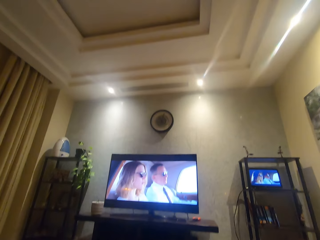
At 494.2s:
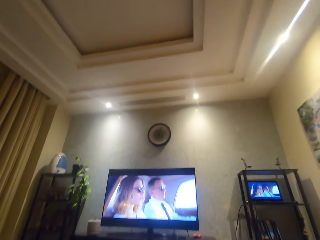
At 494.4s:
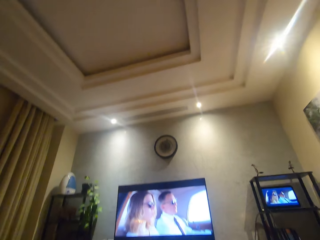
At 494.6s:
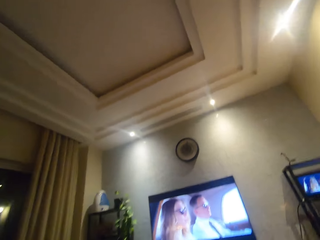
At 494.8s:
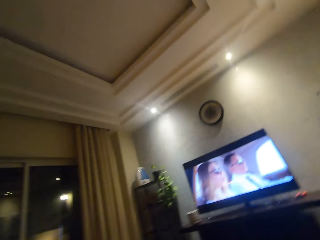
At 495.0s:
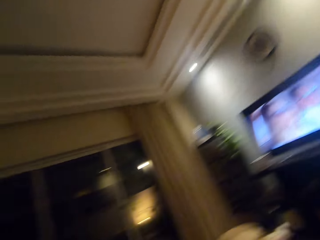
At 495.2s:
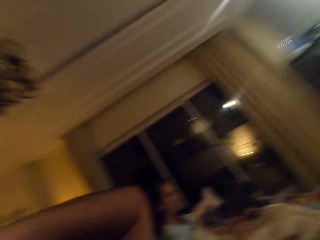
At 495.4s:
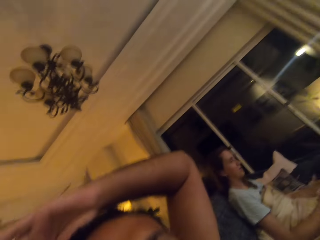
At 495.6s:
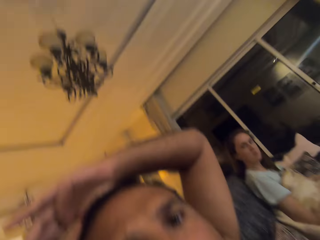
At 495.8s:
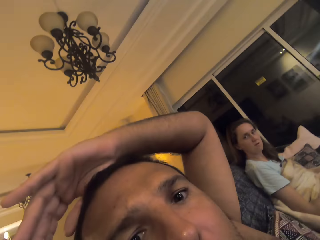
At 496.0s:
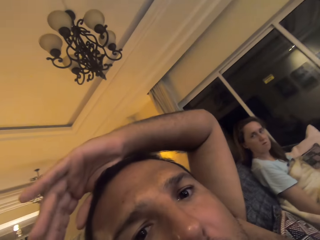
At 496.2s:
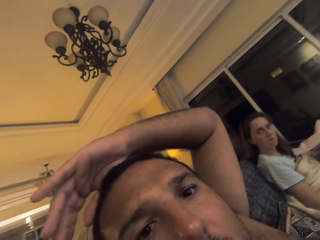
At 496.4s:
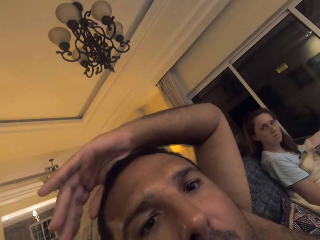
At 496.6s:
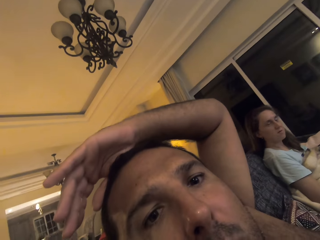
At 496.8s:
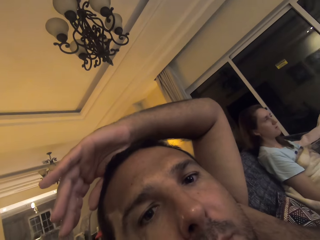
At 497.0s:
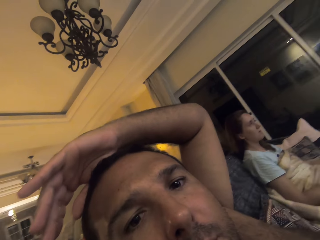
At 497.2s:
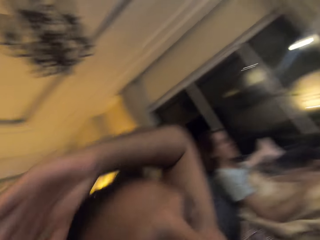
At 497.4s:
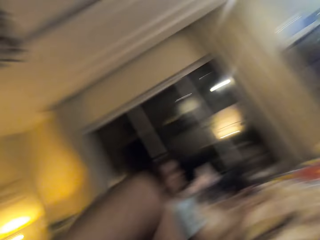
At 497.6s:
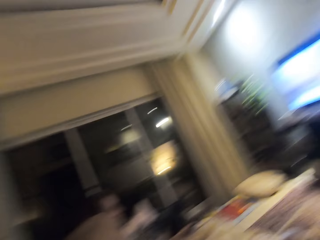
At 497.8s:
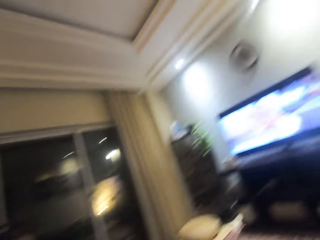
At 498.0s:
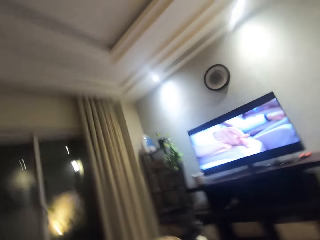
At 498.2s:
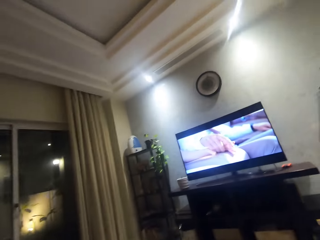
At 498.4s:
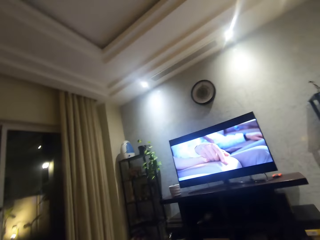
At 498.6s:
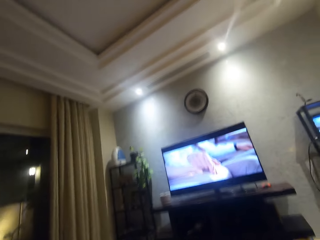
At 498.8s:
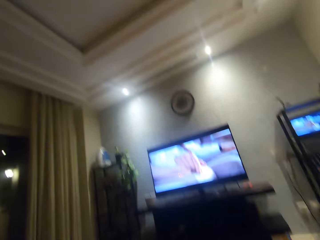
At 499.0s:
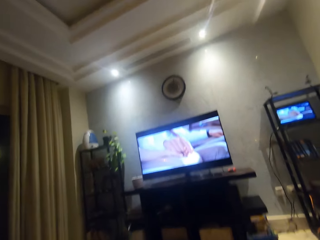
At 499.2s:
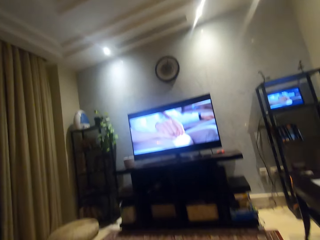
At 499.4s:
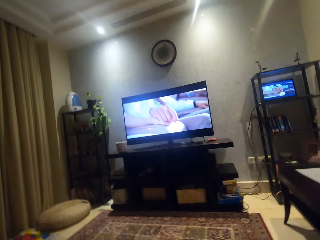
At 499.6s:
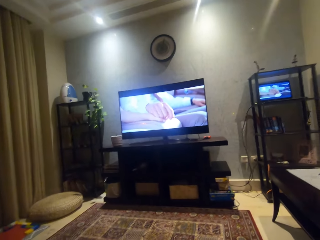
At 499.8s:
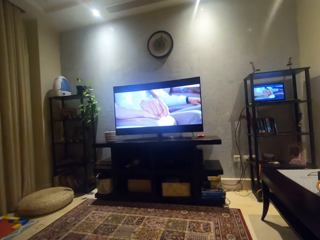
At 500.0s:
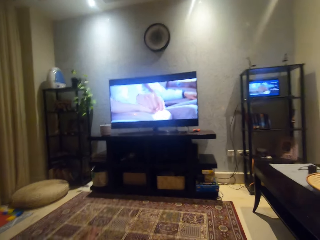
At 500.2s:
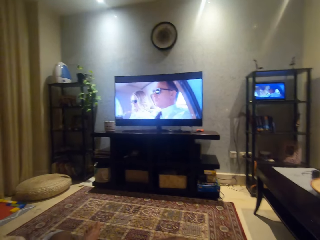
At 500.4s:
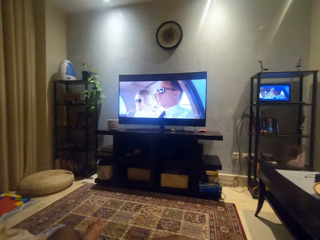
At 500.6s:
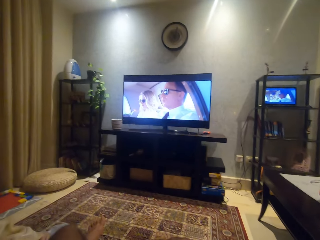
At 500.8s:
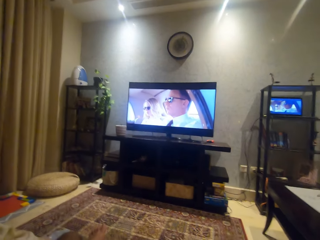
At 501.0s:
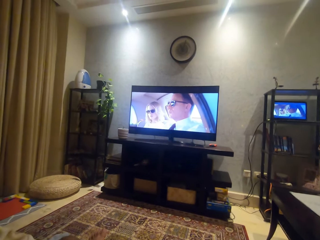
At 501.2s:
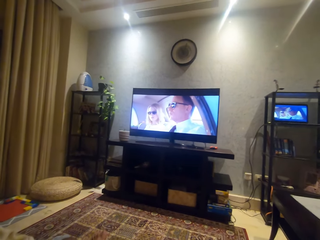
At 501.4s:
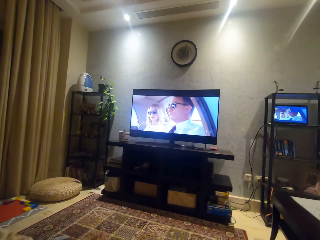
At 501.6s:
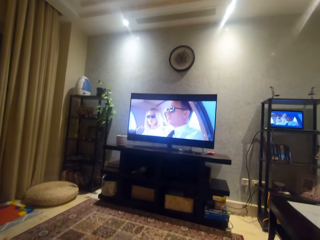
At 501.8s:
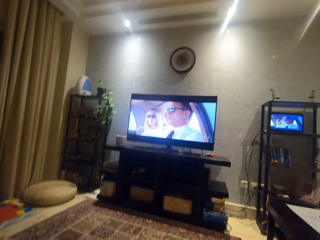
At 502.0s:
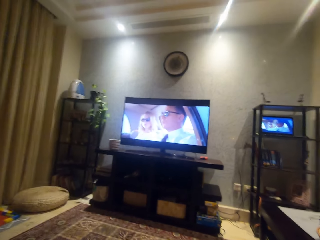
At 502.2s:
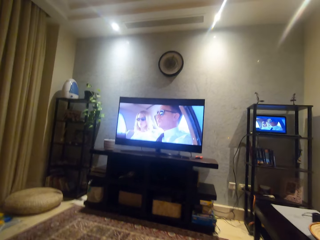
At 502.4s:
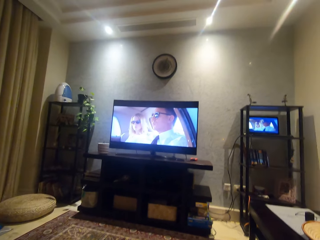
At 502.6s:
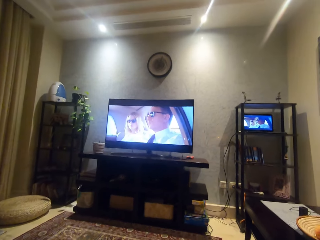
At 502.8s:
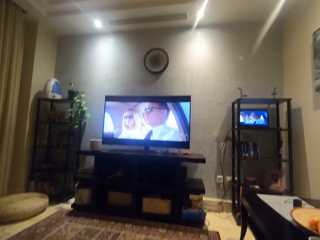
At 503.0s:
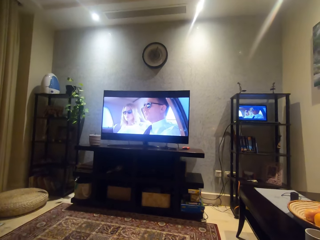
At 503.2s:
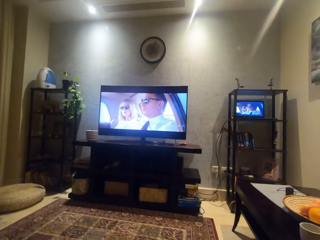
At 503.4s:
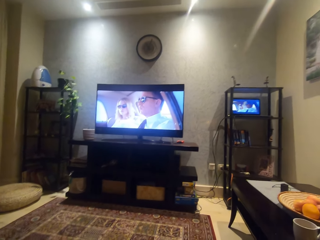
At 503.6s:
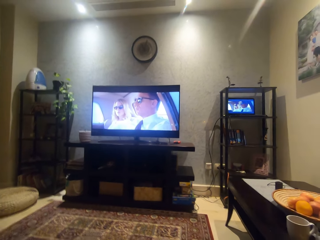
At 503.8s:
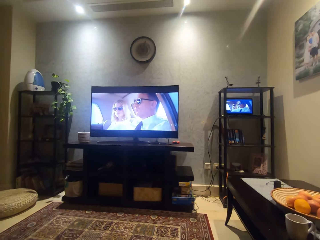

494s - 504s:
The camera wearer turns the camera to his face. A woman looks at the camera. A man raises his hand. The camera wearer watches a movie.

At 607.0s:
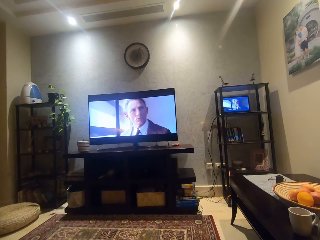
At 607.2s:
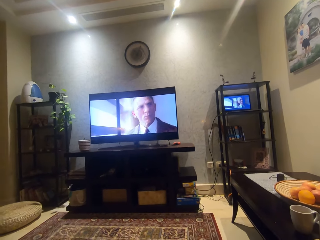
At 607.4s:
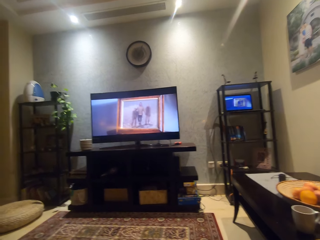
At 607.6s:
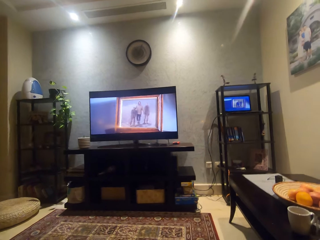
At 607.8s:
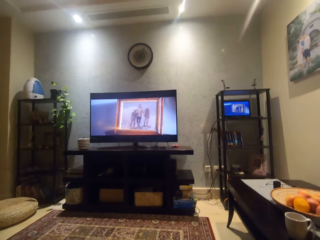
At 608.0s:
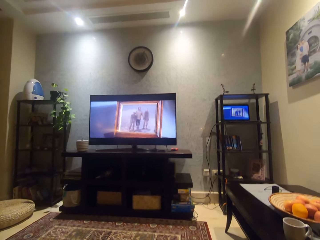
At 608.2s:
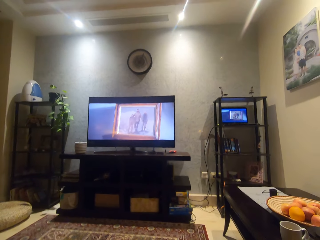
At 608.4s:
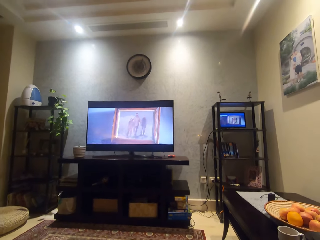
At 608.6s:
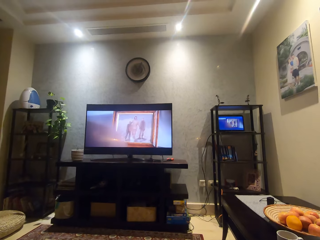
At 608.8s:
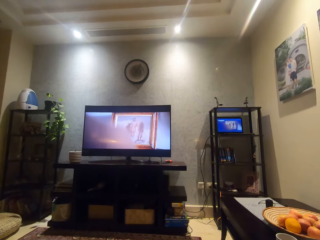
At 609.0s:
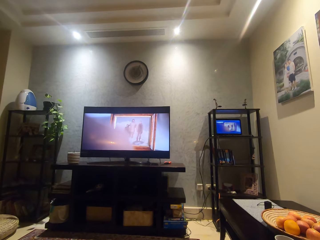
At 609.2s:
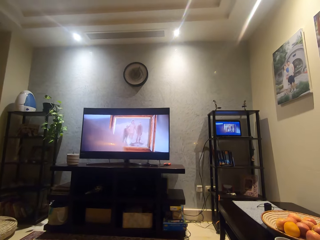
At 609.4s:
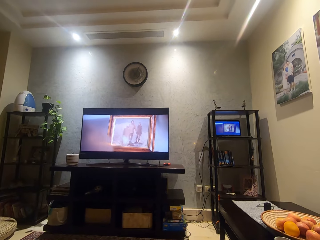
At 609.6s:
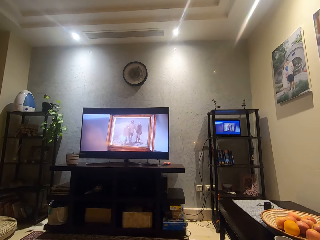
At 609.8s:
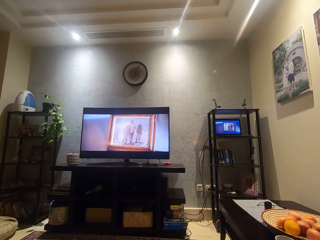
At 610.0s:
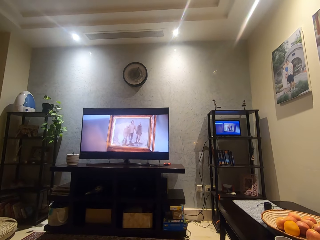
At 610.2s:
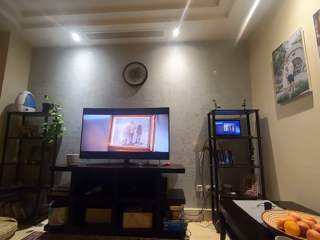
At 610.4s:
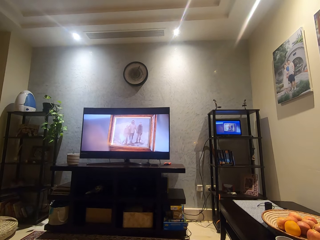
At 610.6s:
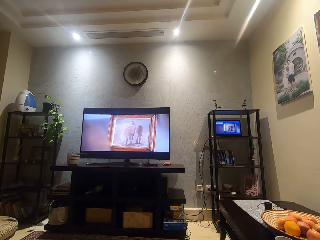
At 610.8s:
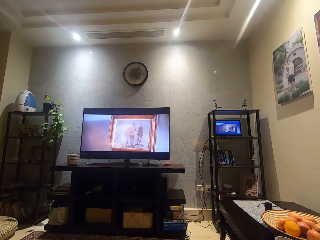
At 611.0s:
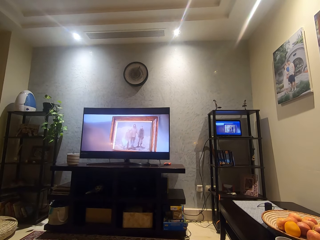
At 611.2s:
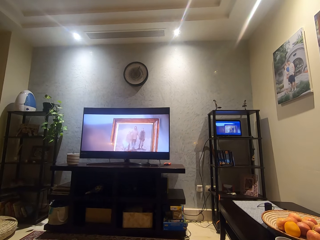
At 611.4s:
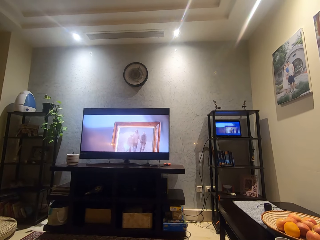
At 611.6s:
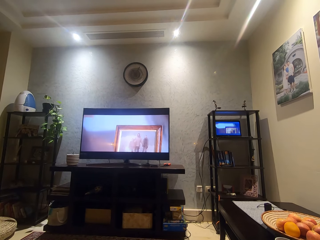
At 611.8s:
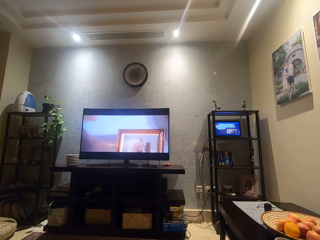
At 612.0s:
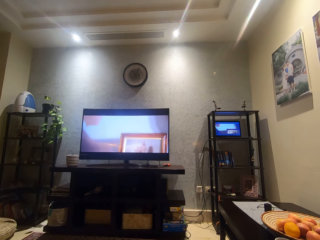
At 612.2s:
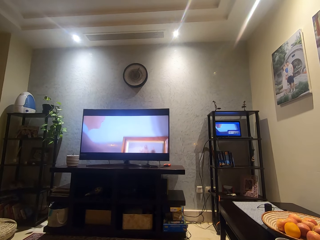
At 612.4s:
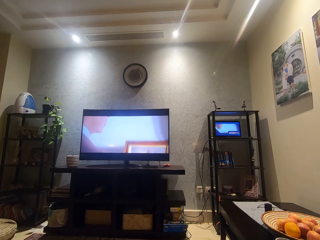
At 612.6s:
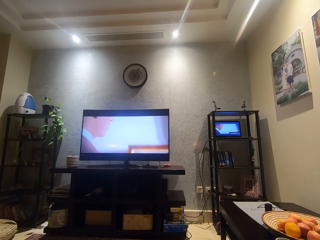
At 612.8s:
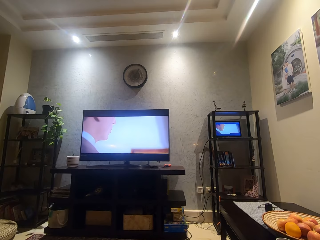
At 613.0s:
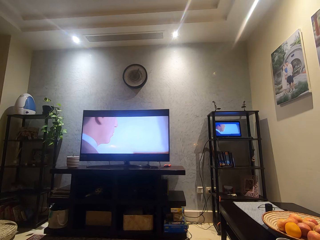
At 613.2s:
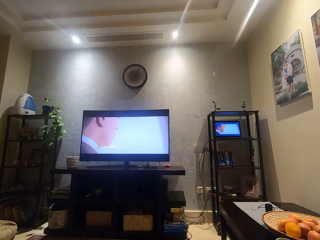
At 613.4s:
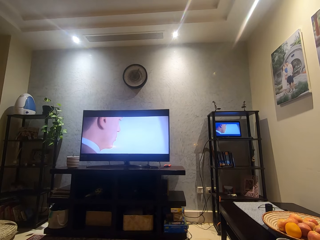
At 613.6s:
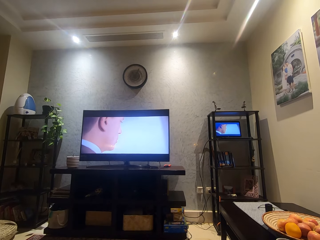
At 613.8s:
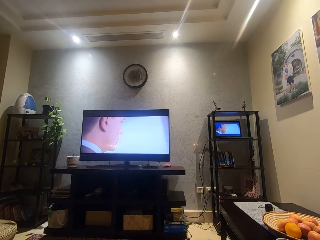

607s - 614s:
The camera wearer moves his head.

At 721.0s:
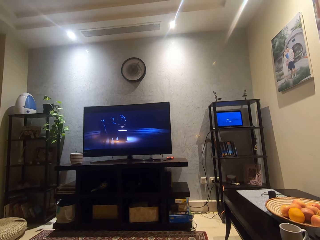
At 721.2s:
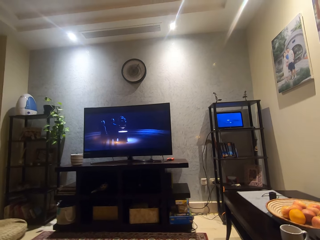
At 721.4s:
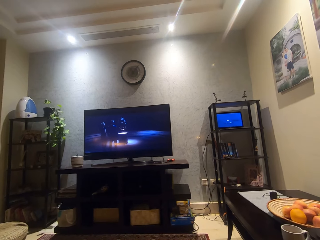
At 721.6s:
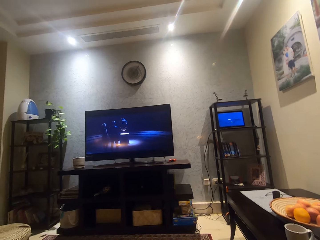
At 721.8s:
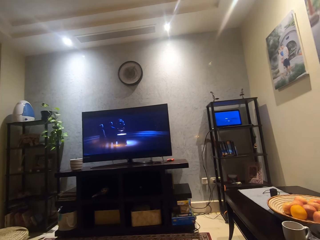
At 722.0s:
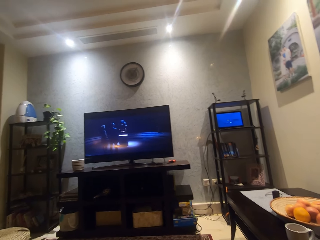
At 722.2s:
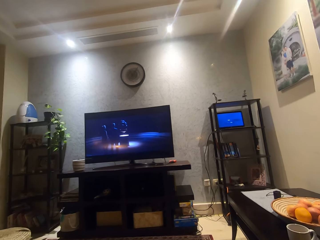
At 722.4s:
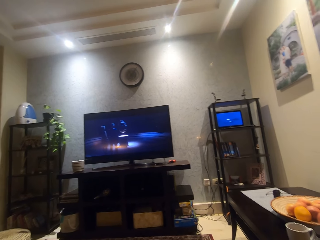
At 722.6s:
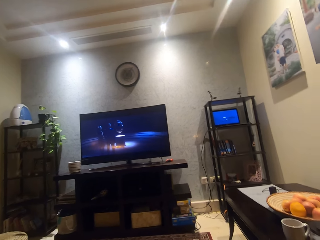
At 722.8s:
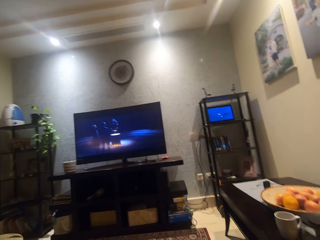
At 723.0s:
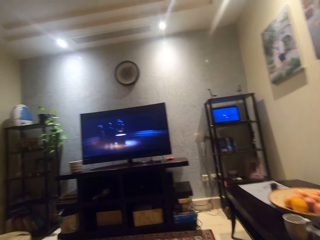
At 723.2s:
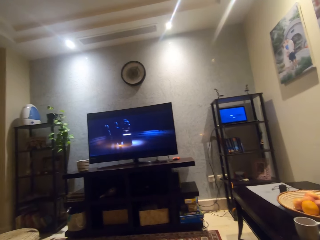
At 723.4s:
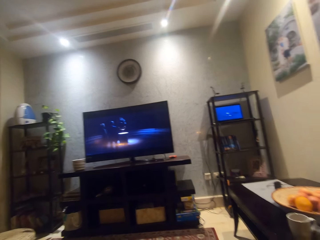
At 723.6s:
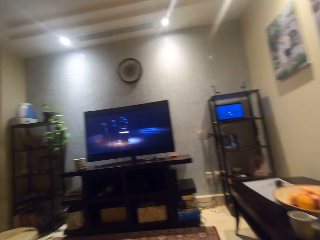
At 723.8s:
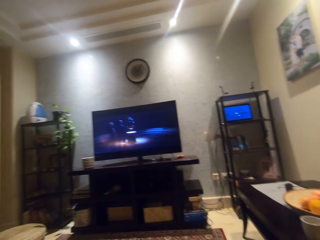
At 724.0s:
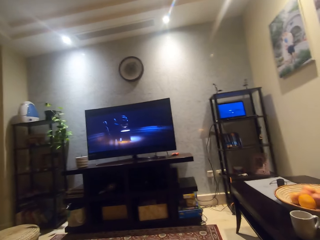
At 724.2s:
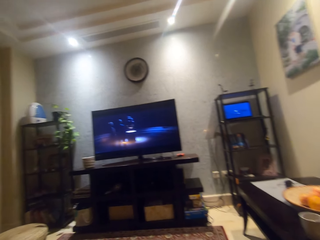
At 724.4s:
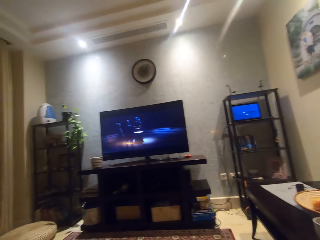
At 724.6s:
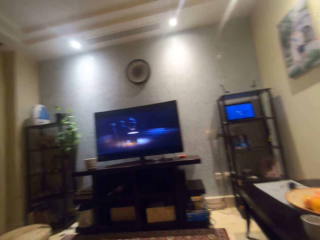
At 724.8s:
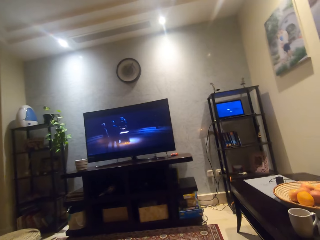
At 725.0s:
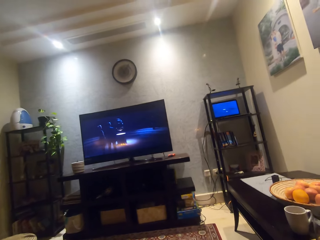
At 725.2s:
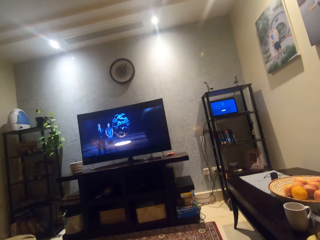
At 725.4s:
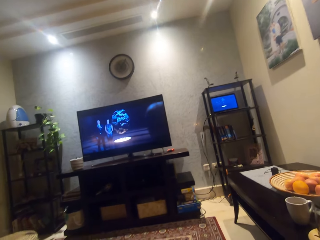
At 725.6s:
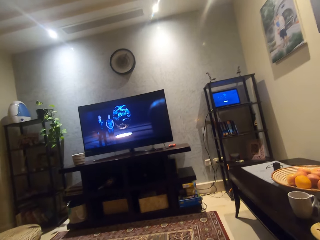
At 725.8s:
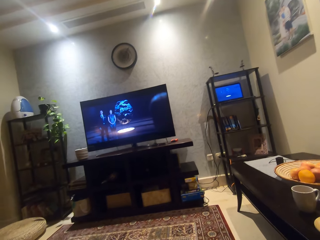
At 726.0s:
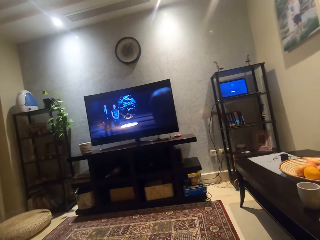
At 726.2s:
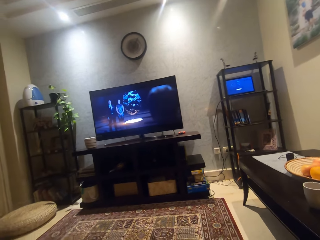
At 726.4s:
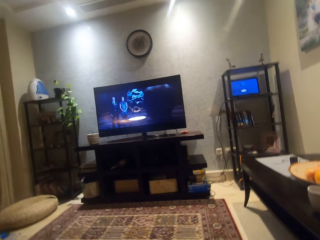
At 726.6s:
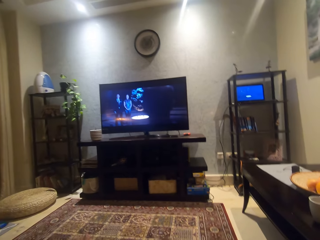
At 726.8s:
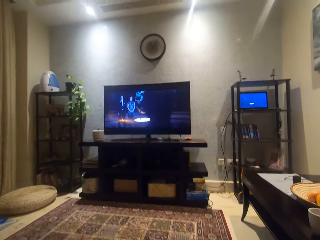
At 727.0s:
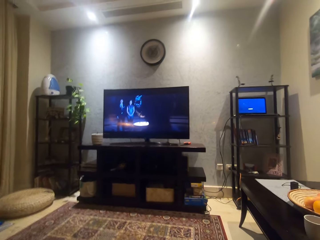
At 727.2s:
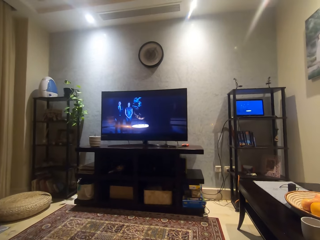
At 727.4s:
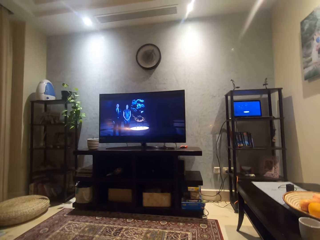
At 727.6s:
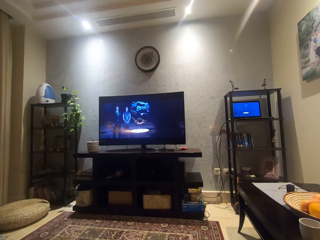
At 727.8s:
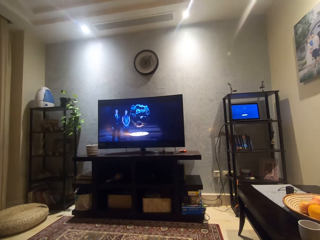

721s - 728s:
The camera wearer moves his head.
